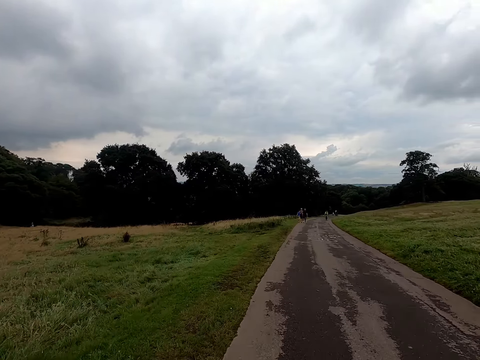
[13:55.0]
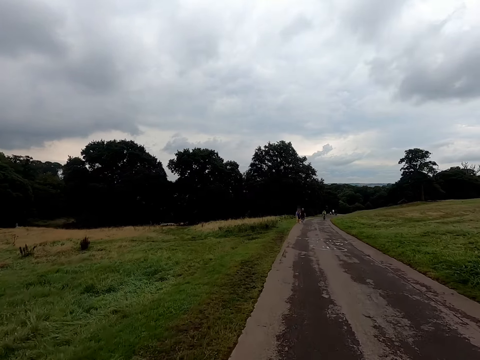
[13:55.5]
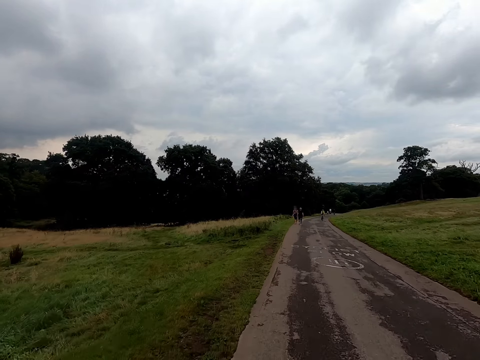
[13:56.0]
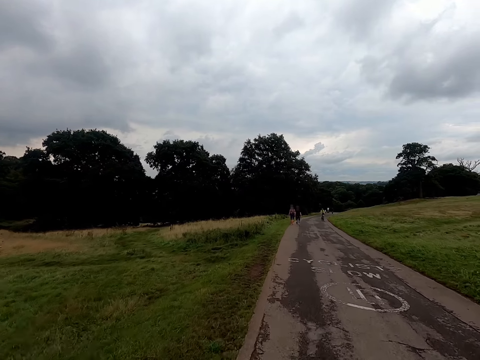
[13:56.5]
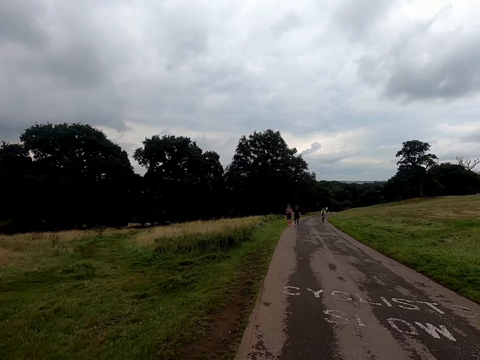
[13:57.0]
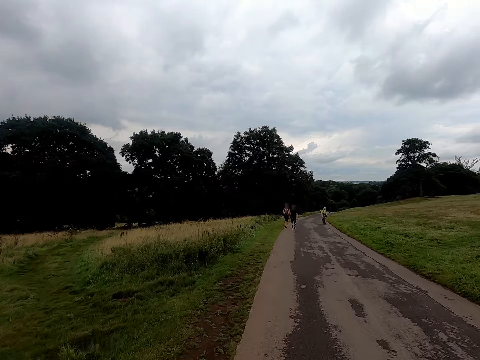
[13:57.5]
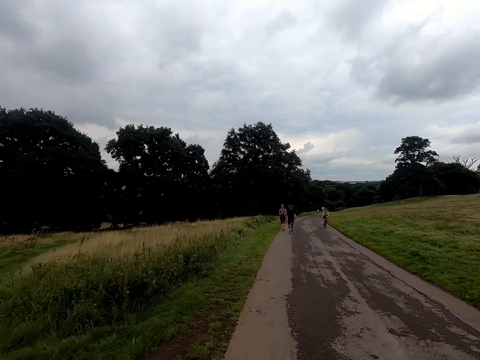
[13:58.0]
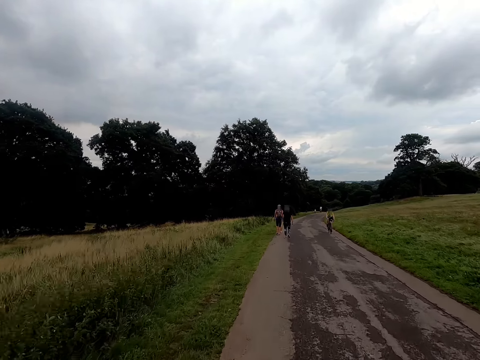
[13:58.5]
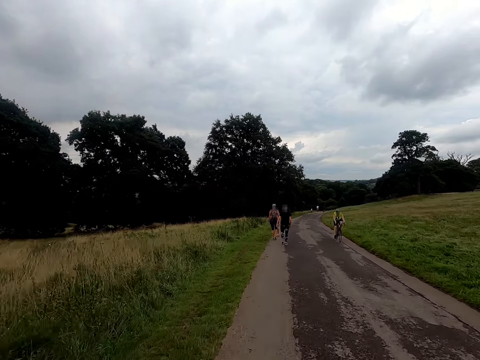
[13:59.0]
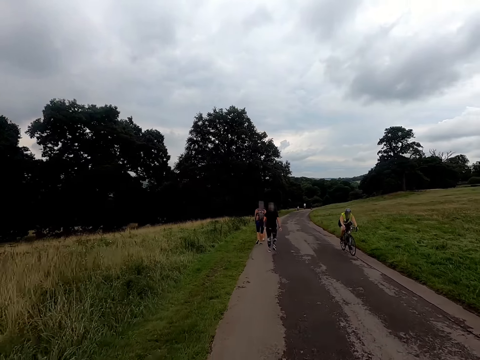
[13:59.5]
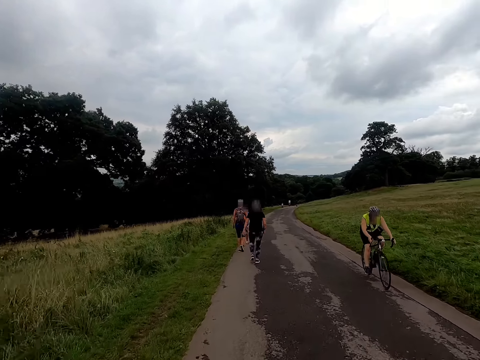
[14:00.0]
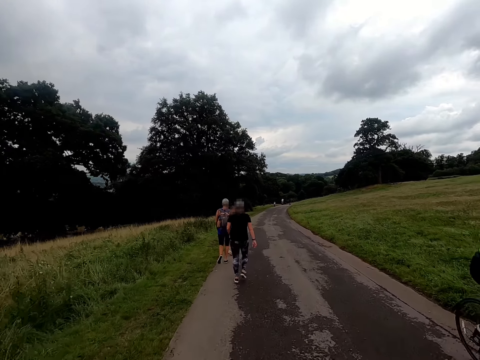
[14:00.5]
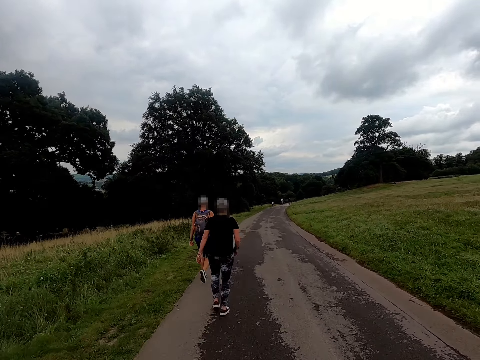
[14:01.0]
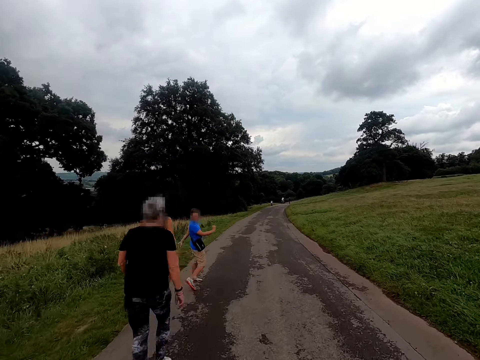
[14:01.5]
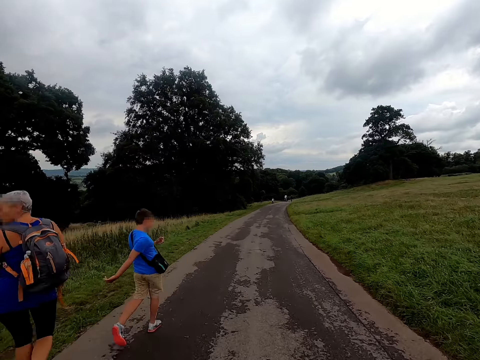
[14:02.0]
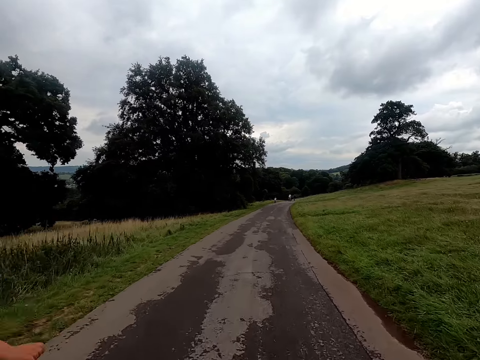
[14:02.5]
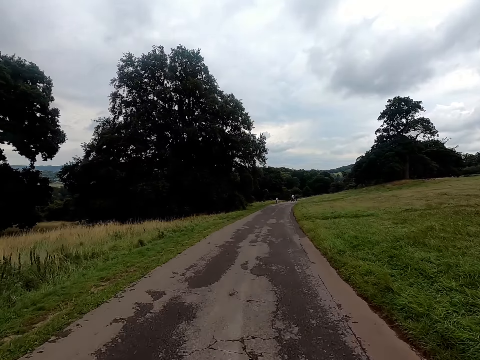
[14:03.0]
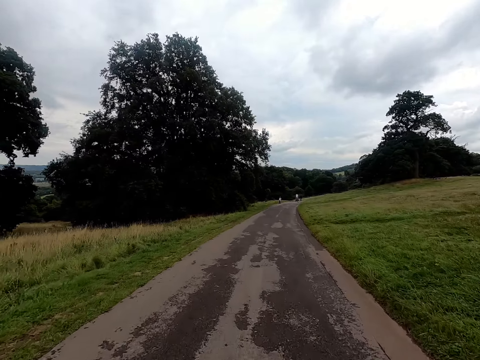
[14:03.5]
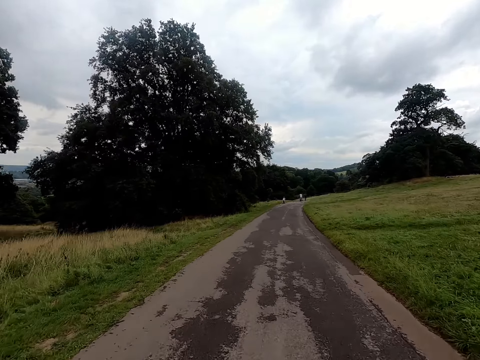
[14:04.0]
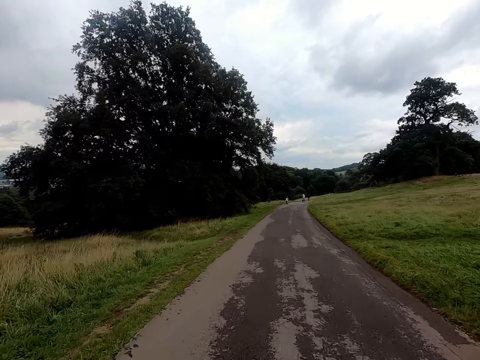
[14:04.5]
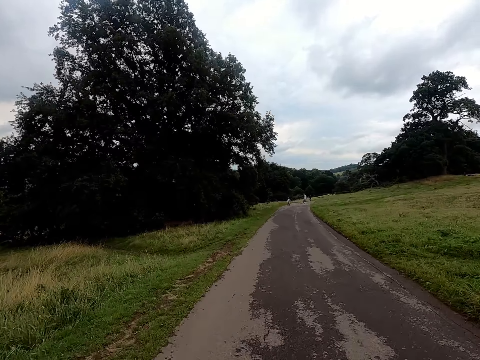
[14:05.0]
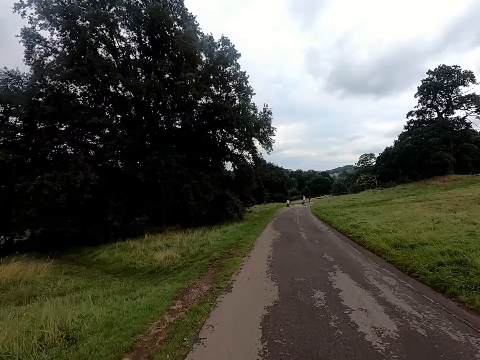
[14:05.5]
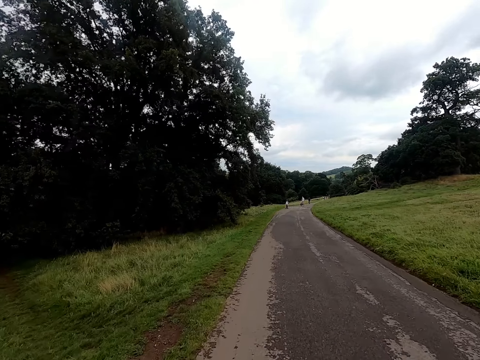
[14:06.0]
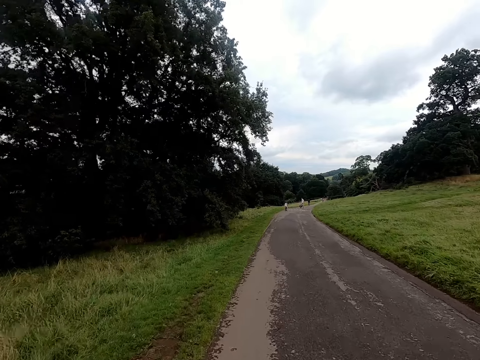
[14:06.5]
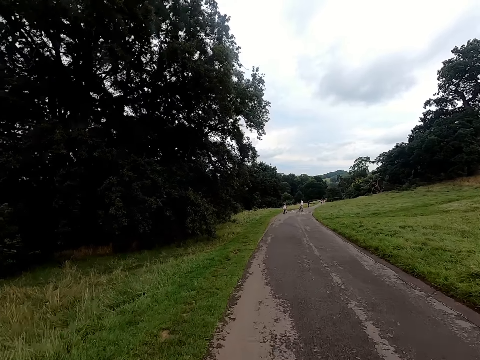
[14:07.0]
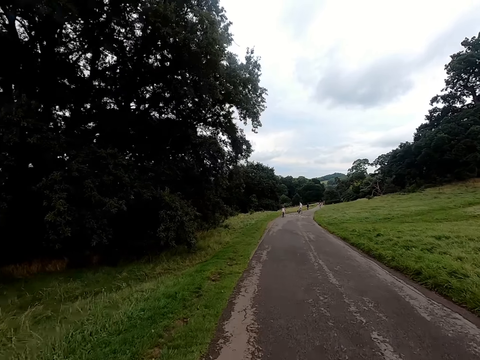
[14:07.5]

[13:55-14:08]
A woman rides a bicycle past the camera wearer. The camera wearer rides the bicycle past a woman. They ride the bicycle past another woman. They ride the bicycle past a boy.

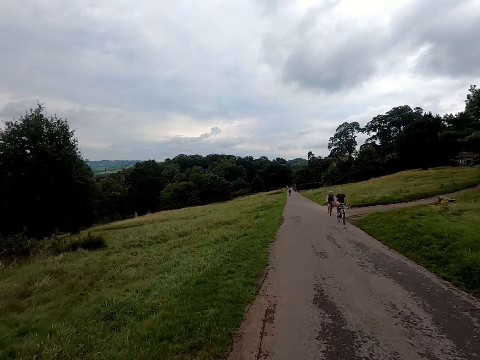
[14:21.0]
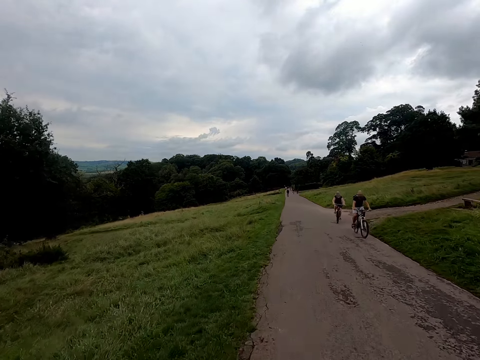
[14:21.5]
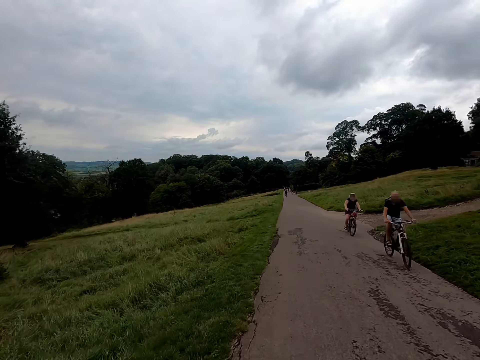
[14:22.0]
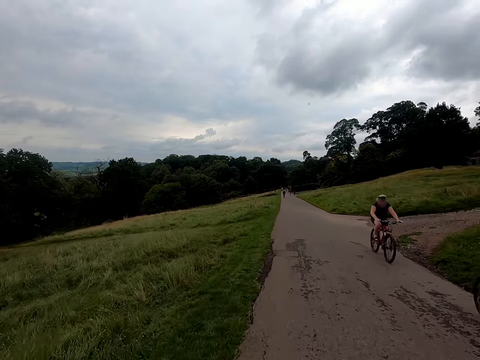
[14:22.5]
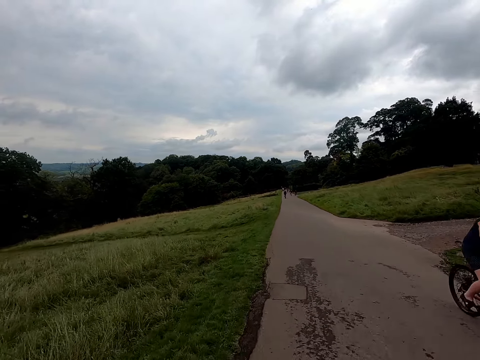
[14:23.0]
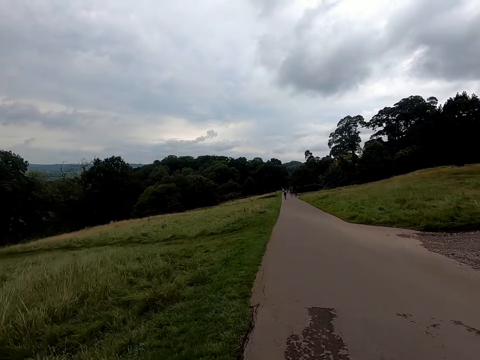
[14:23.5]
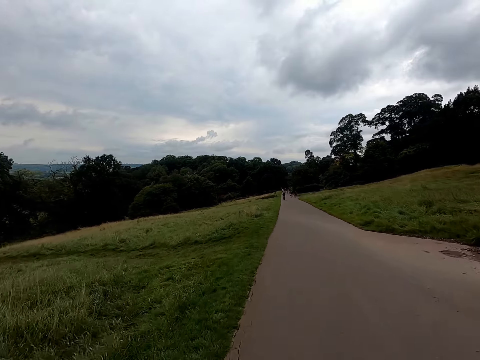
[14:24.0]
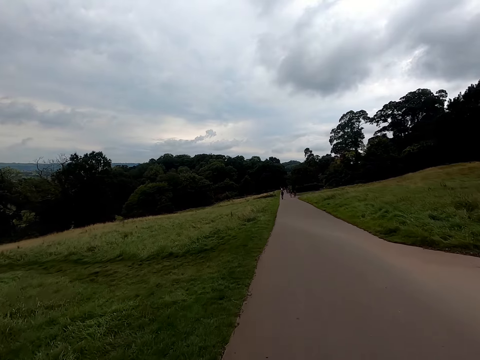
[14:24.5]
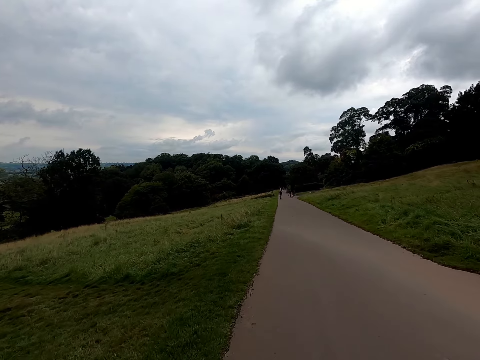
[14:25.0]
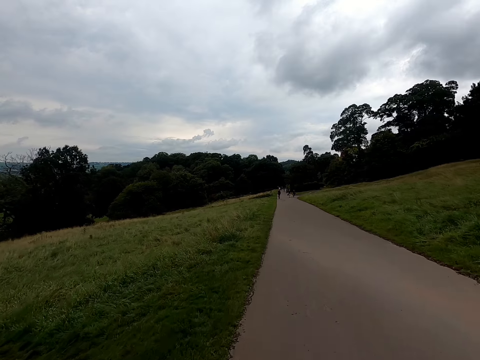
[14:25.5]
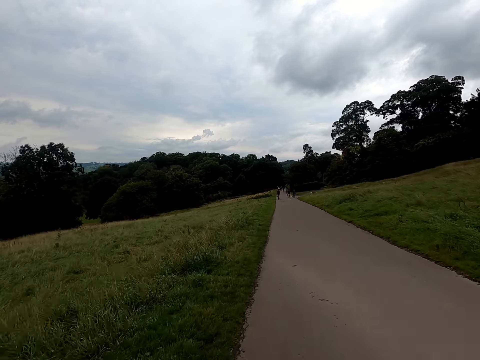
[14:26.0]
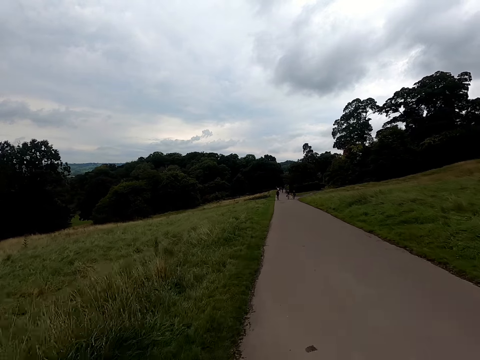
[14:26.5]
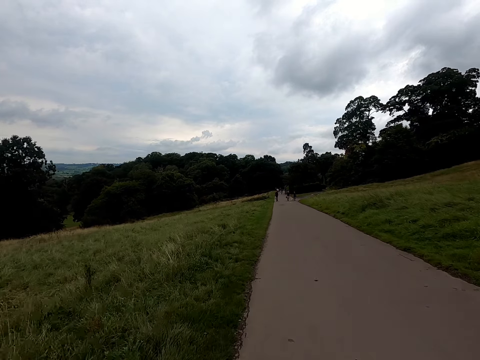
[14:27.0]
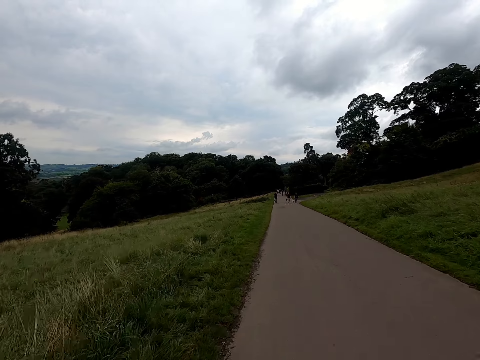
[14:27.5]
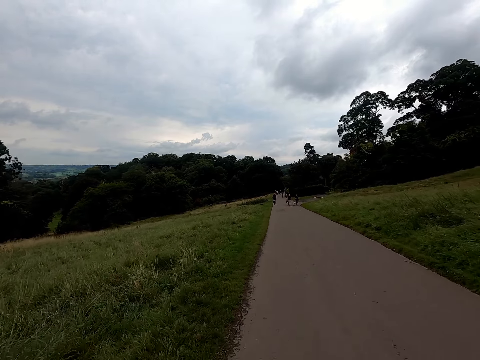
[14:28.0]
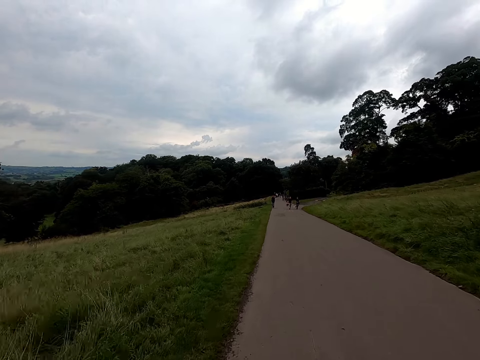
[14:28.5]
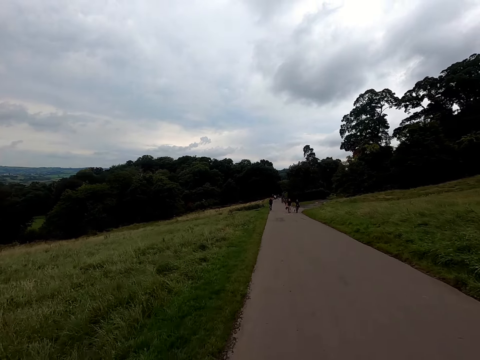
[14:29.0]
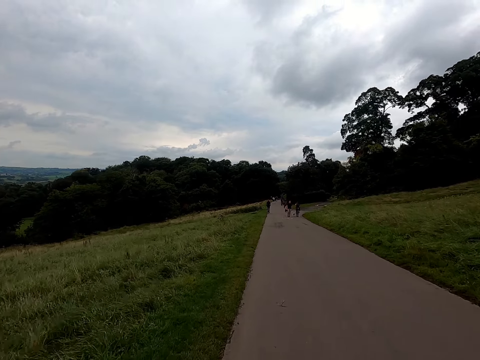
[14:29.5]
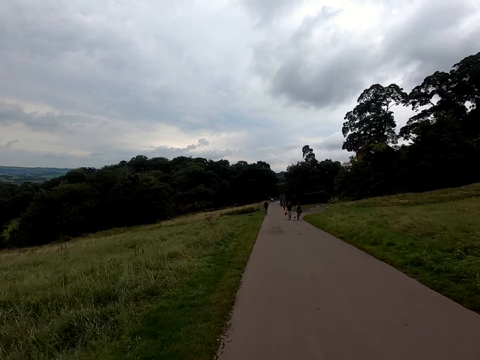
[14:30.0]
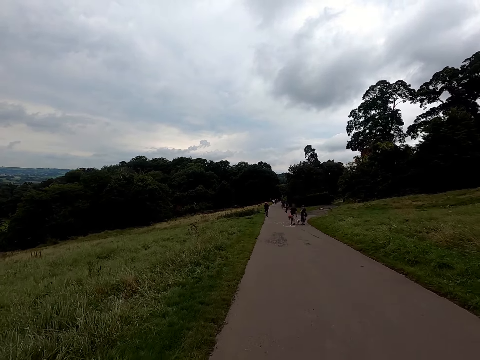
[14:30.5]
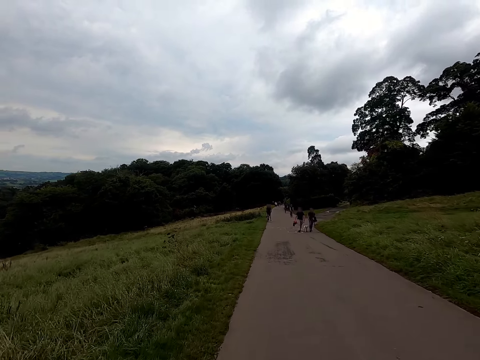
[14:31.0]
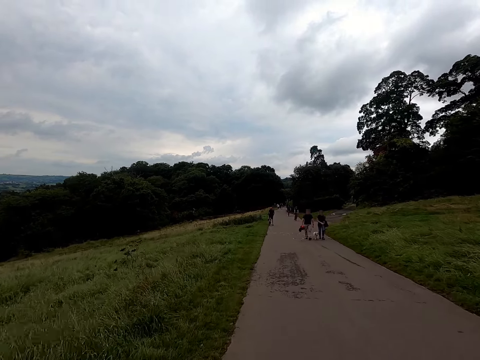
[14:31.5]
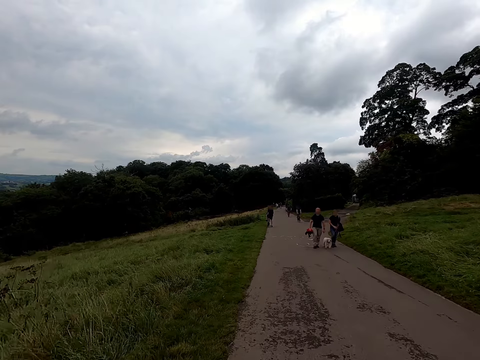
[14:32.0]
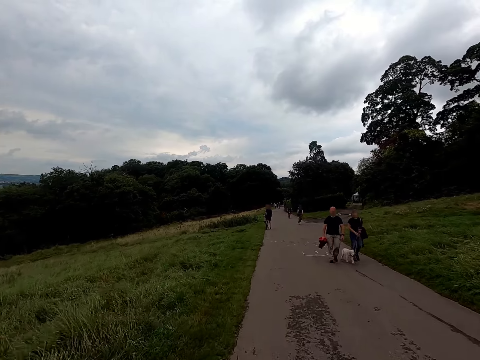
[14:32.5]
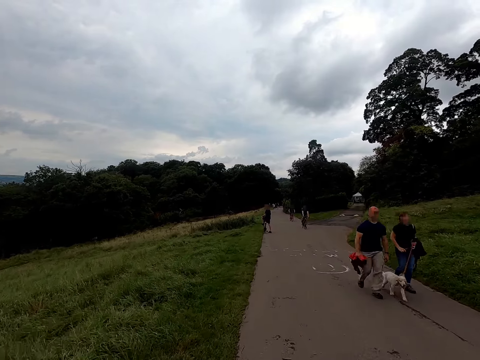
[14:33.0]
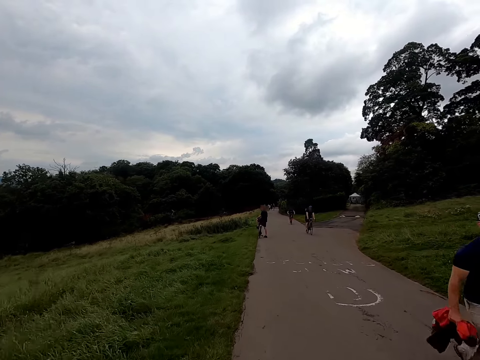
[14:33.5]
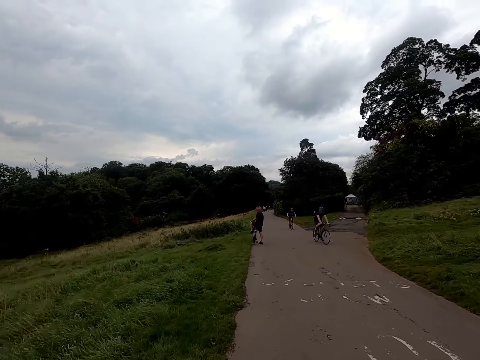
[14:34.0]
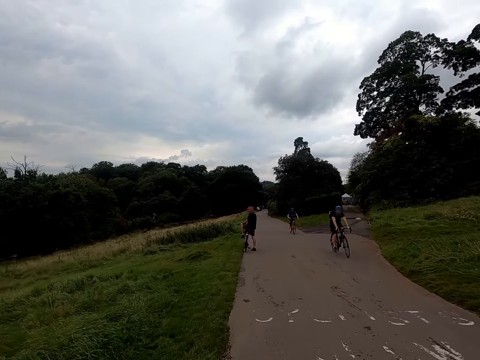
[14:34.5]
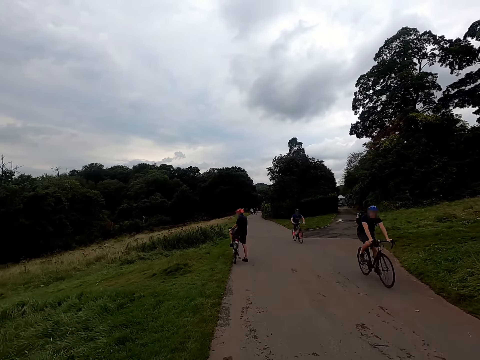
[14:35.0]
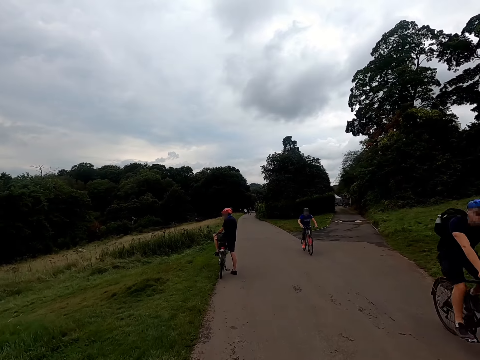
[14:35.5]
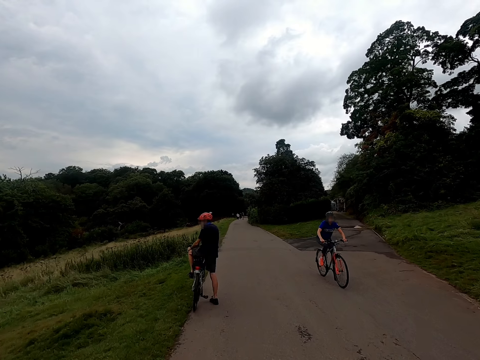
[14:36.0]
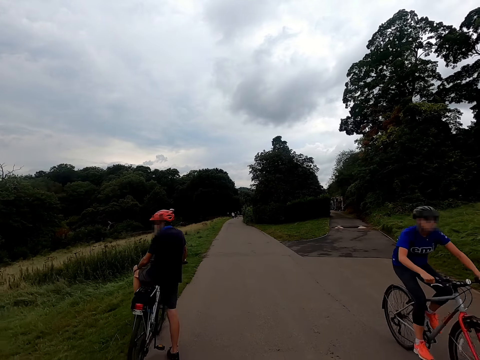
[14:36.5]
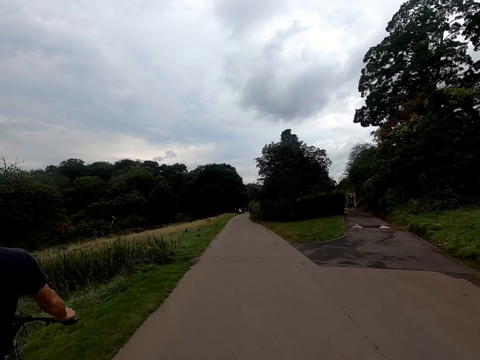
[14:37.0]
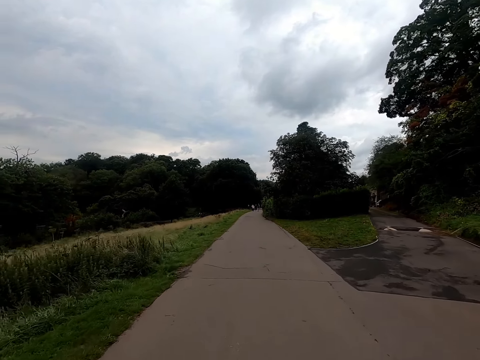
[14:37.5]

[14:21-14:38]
A man rides a bicycle past the camera wearer. A woman rides a bicycle past the camera wearer. Another man walks past the camera wearer. Another woman walks past the camera wearer. A dog walks past the camera wearer. Another man rides a bicycle past the camera wearer. A boy rides a bicycle past the camera wearer.
